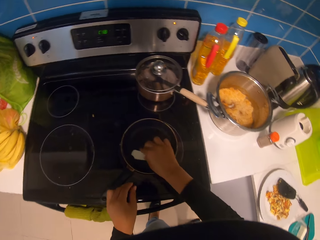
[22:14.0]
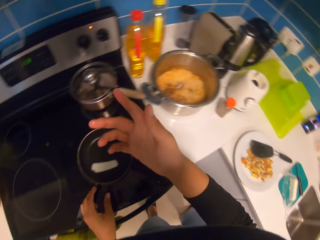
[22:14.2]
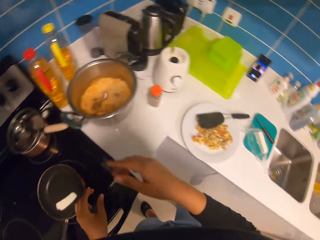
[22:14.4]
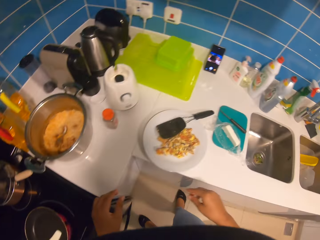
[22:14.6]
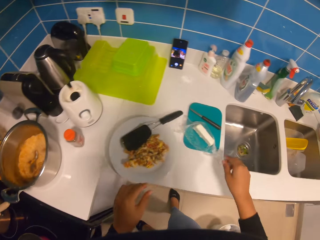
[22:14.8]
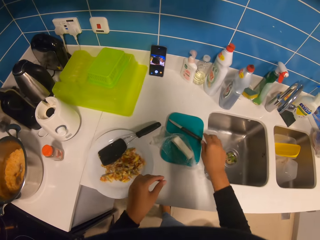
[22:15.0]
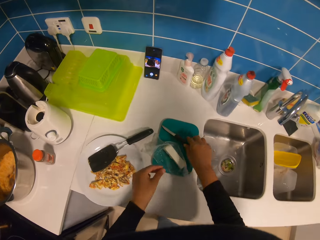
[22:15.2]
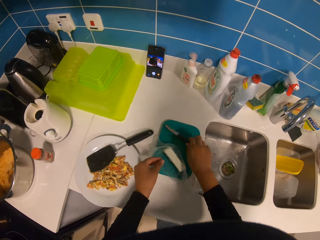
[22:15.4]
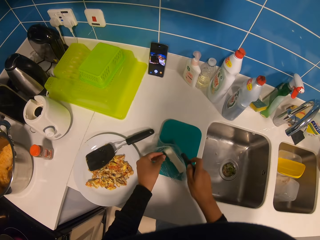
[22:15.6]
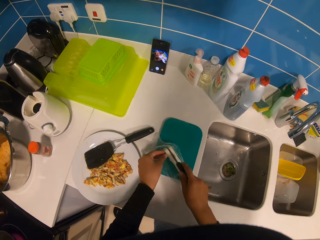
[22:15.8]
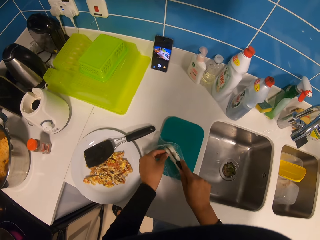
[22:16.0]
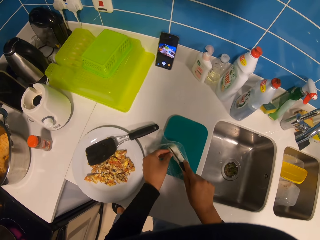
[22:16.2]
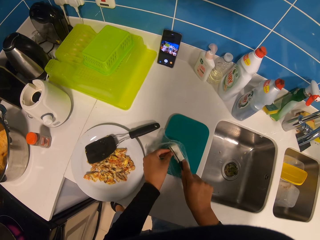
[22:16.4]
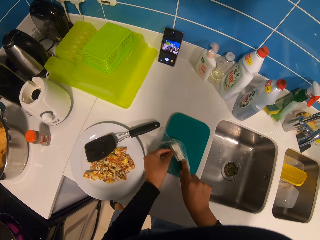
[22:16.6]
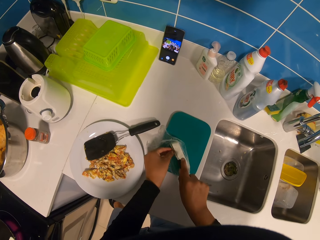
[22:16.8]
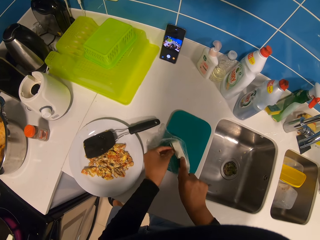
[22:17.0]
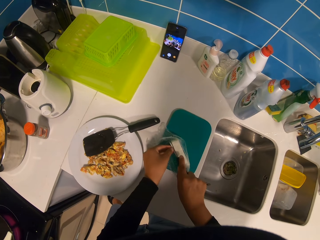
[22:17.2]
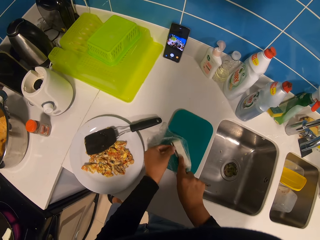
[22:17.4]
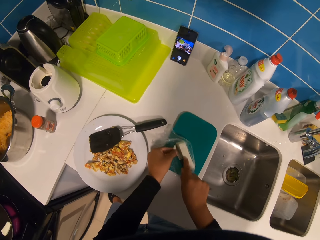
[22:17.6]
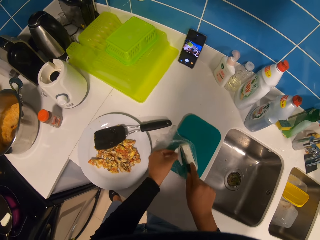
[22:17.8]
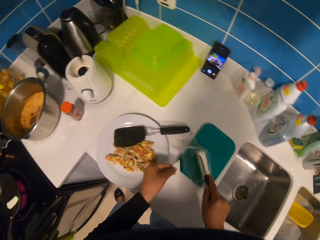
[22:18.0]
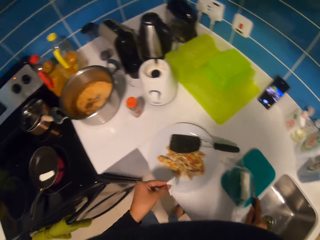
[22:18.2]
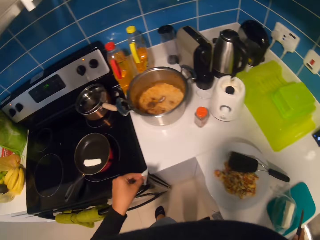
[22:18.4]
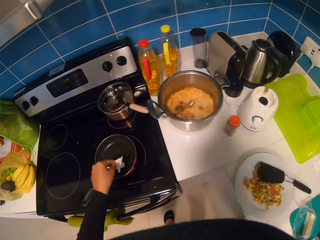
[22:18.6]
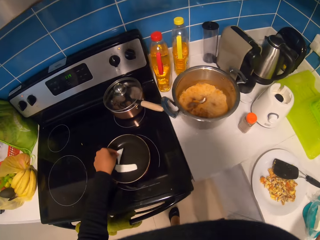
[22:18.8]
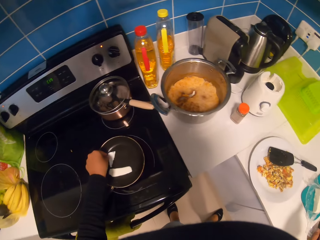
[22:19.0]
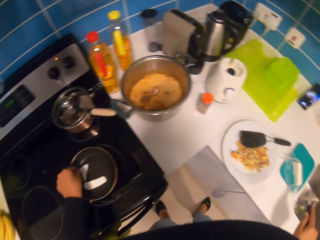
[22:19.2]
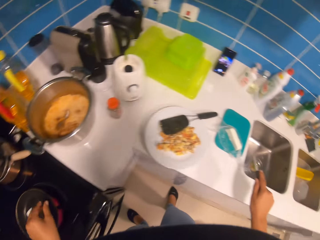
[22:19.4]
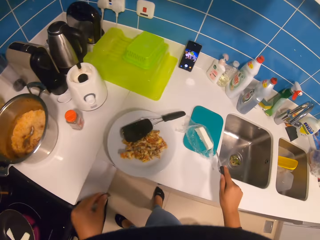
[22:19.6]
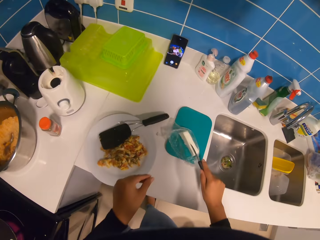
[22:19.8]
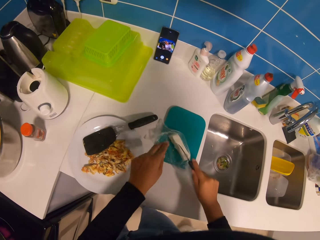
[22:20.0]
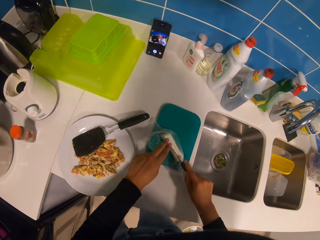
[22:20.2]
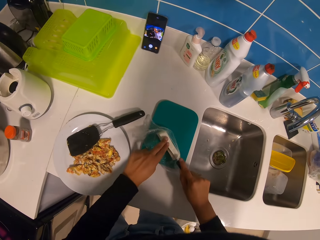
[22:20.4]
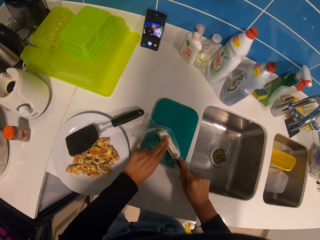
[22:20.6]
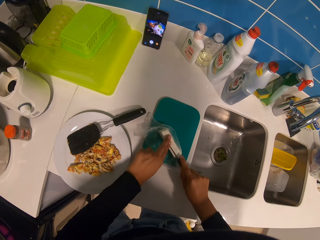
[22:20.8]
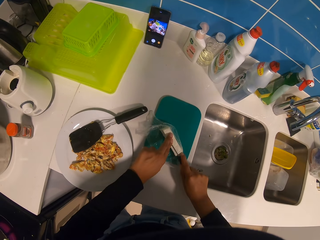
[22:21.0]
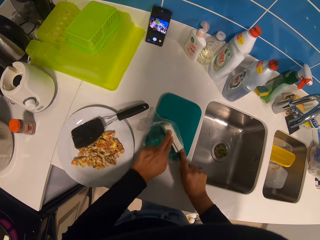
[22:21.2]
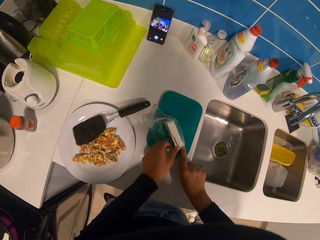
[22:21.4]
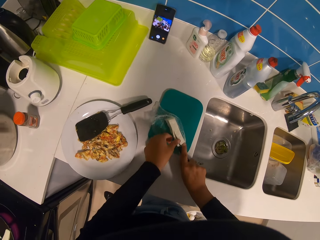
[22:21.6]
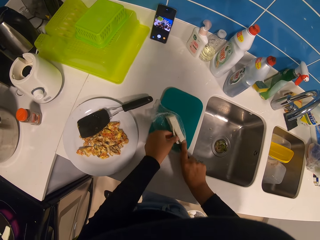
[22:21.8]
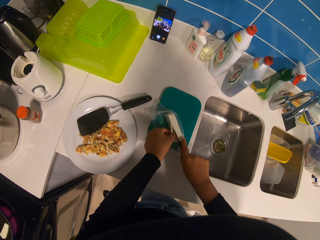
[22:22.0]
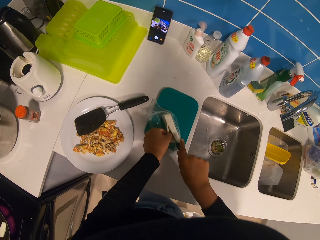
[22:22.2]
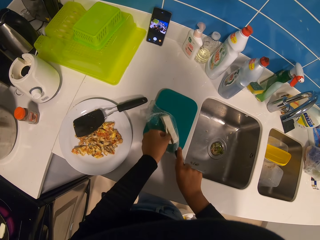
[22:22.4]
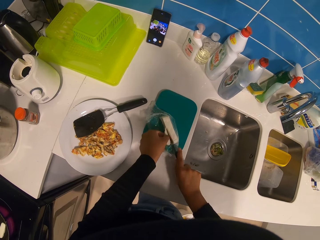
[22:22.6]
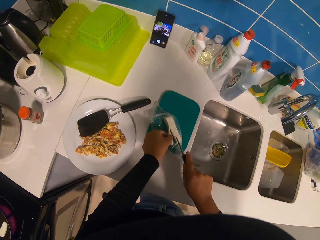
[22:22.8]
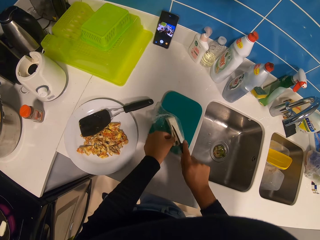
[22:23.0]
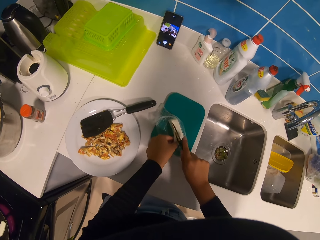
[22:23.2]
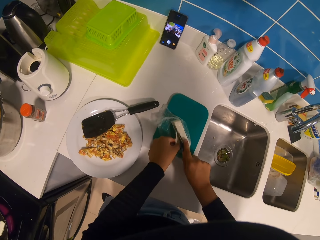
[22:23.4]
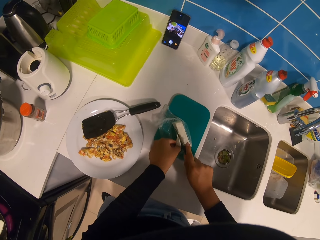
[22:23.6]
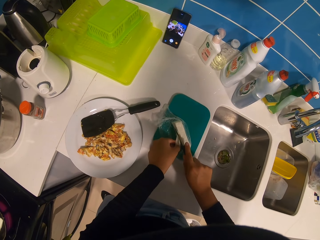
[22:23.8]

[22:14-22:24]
The camera wearer lifts a hand. They pick up a knife. They cut butter. They put the butter in a frying pan. They cut the butter.

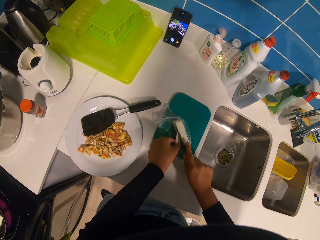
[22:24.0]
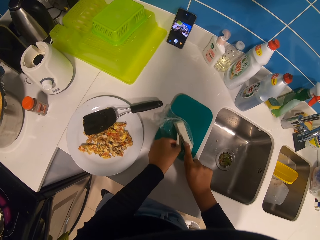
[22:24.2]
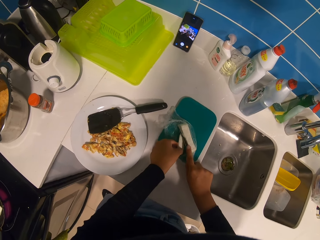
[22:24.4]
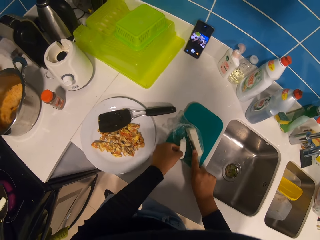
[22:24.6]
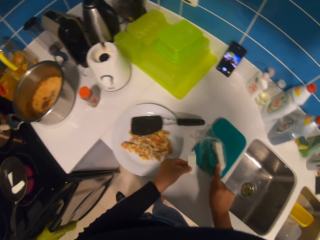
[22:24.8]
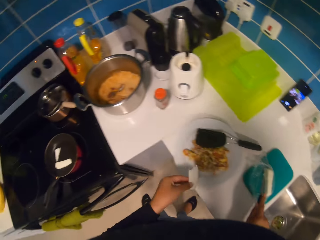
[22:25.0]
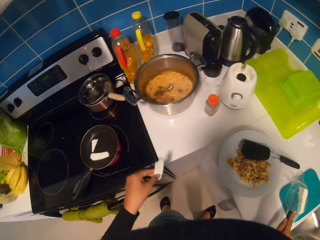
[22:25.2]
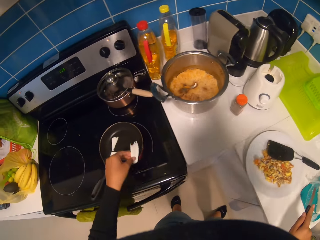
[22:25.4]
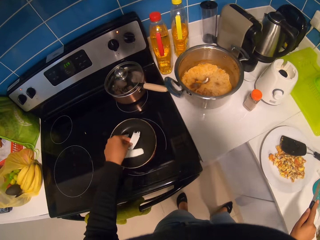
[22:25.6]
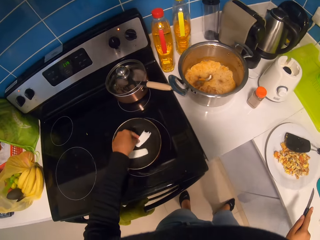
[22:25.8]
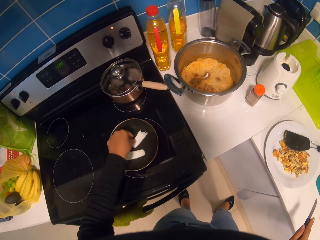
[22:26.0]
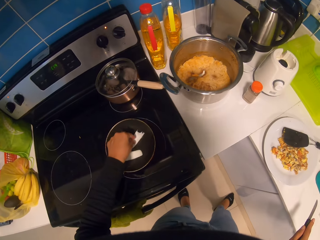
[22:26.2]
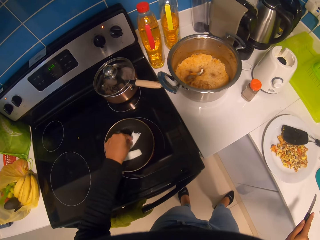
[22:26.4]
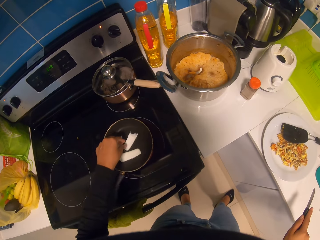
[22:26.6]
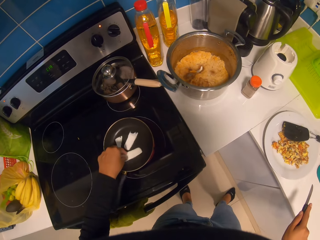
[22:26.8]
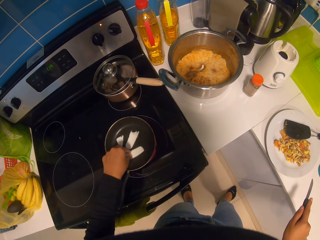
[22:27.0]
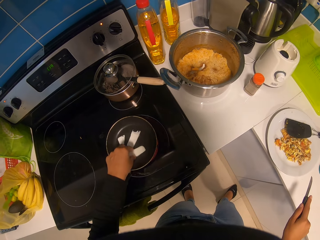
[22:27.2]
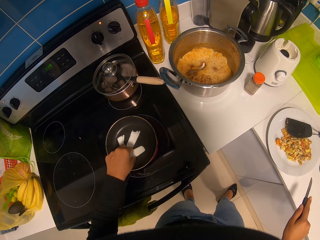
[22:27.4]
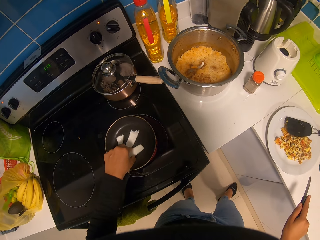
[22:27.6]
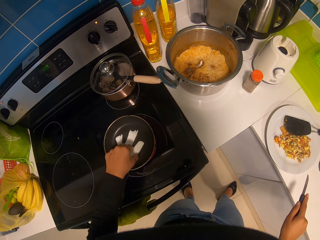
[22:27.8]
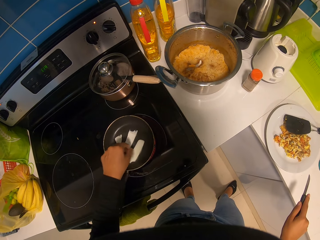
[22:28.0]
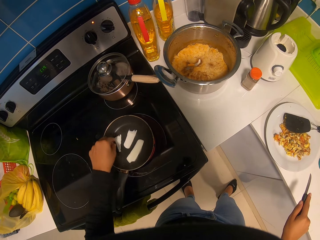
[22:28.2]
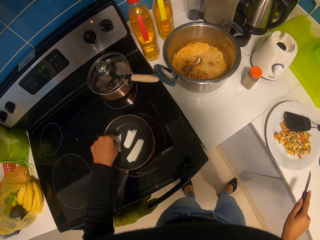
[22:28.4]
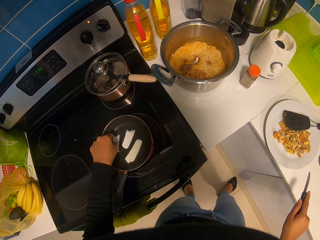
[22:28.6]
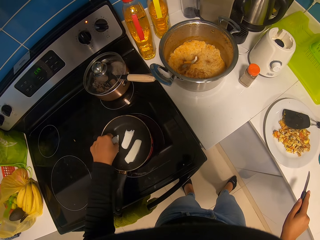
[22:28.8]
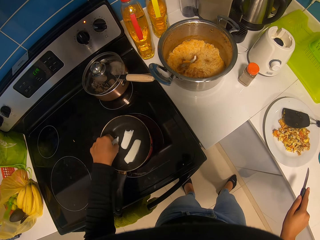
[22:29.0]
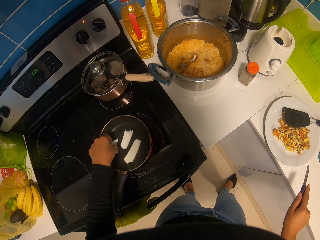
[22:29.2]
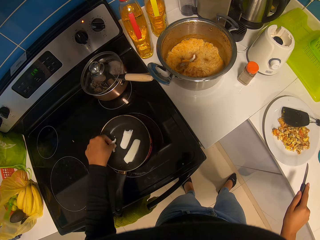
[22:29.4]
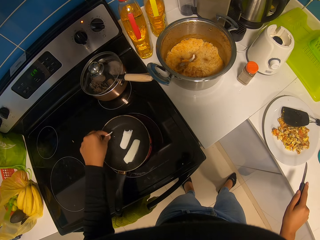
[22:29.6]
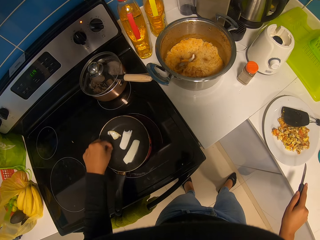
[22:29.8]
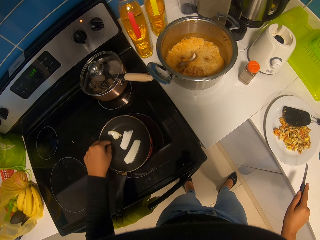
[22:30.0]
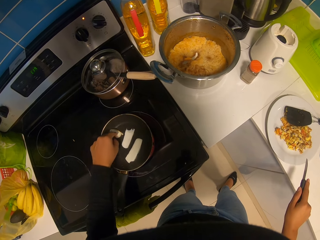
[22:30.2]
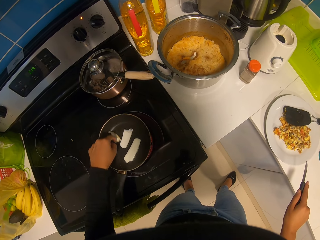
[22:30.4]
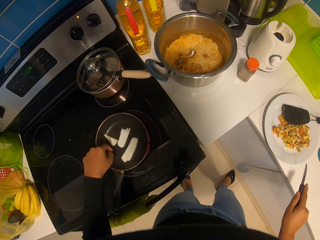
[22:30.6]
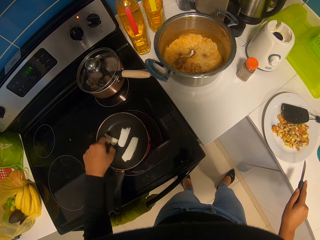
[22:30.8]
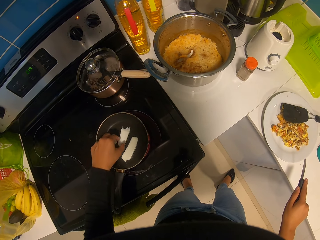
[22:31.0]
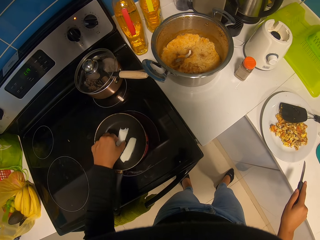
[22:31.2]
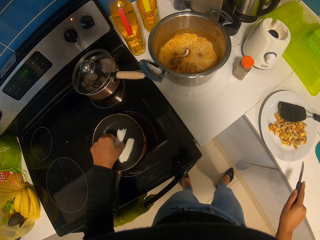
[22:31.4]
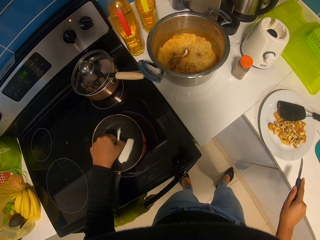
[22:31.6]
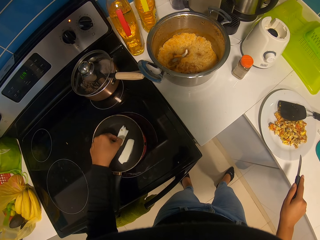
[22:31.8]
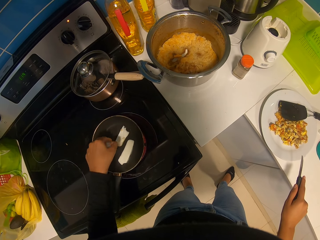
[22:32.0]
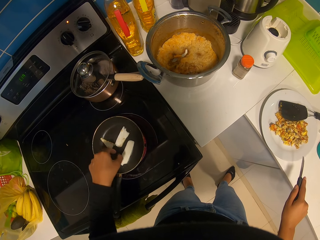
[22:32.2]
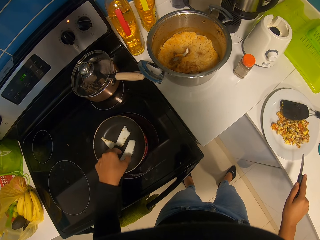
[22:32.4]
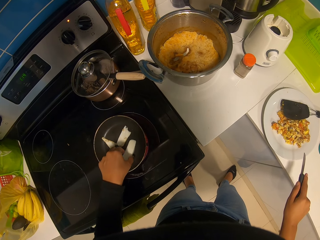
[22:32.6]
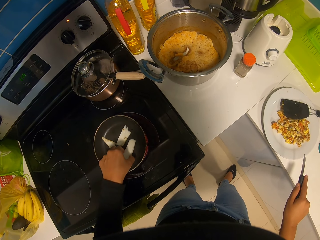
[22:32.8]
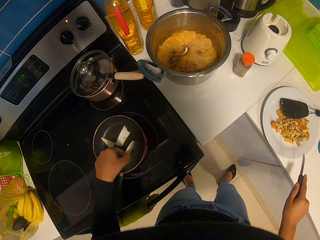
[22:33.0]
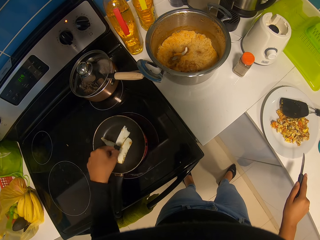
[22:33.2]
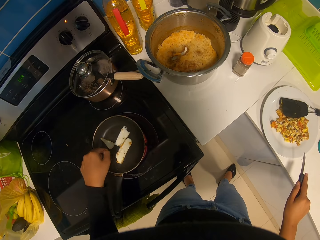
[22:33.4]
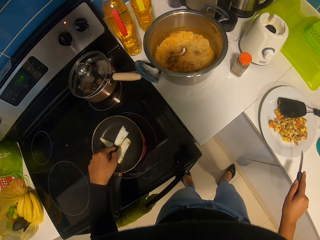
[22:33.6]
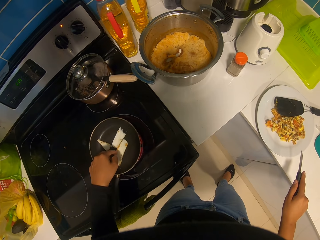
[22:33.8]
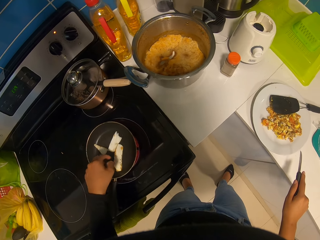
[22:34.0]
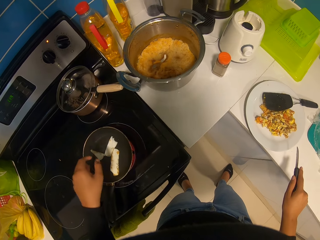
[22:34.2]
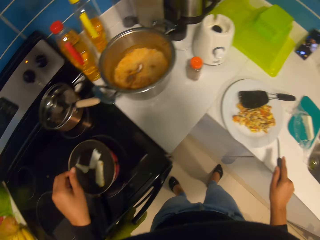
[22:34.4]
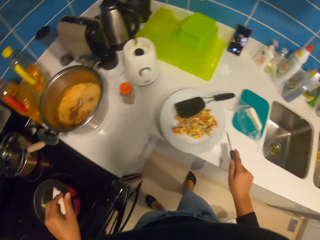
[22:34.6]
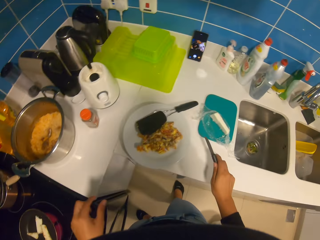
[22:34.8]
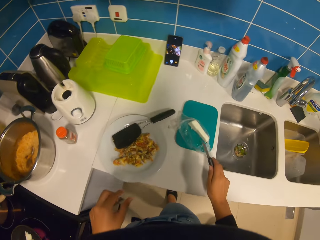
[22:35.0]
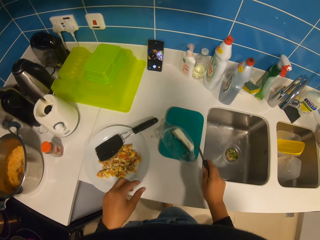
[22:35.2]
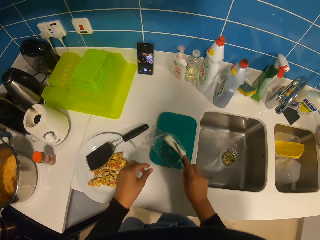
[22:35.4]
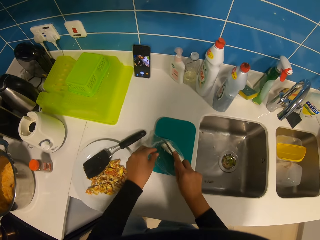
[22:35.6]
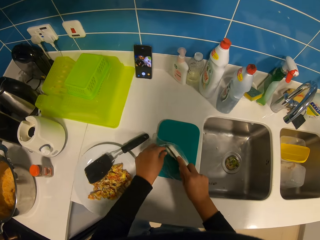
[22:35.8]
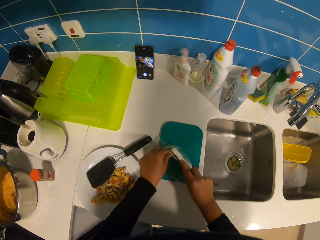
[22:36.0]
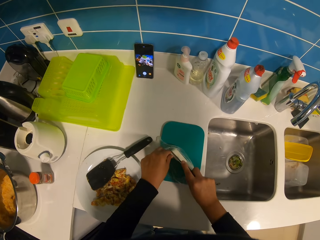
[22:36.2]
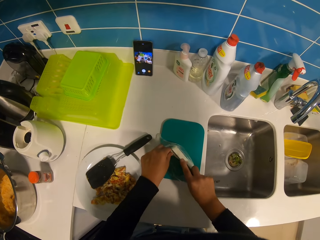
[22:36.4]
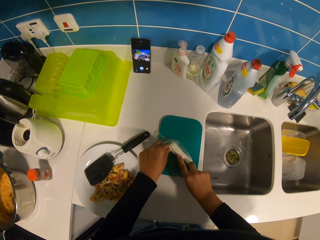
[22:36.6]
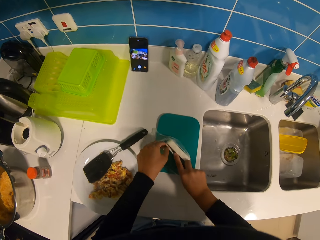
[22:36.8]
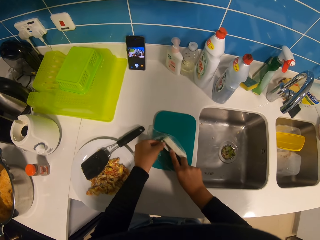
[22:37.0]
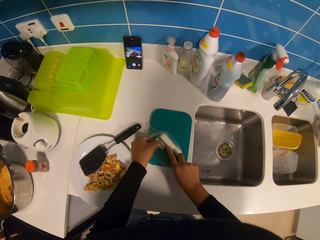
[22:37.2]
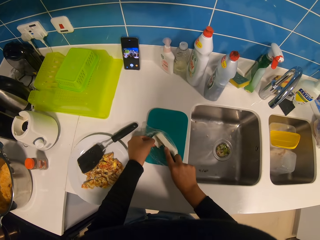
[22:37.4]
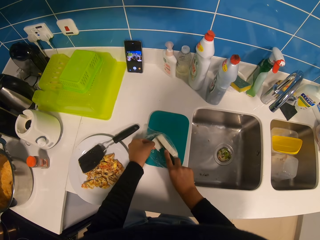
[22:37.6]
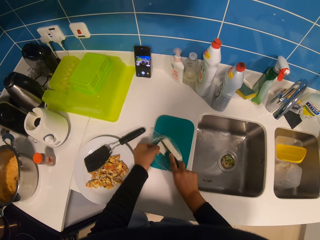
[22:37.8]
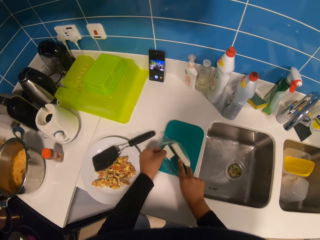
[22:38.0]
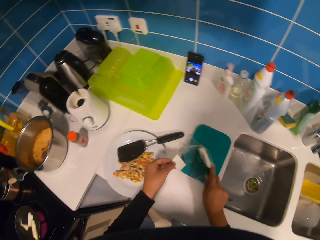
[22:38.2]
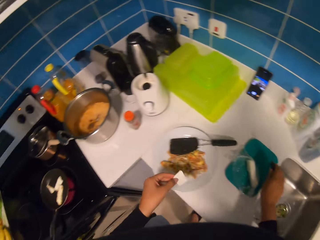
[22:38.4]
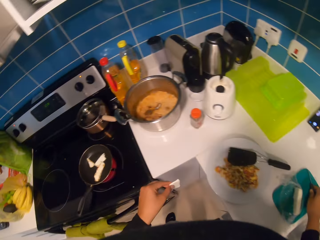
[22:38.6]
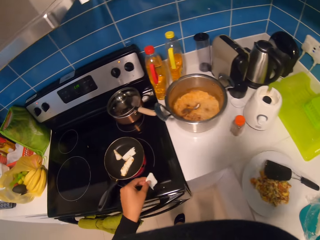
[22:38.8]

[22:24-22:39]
The camera wearer looks around. They put the butter in a frying pan. They align pieces of the butter in the frying pan. They turn the butter in the frying pan. They cut the butter.
